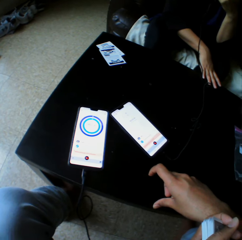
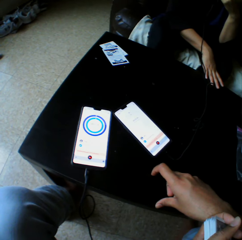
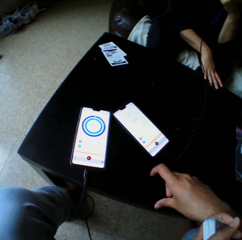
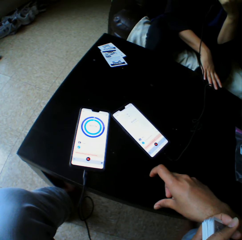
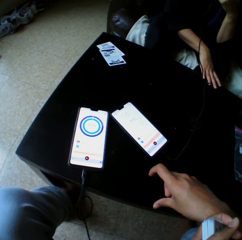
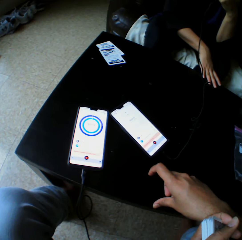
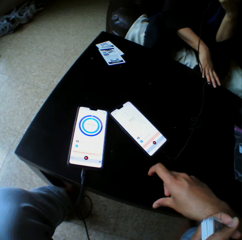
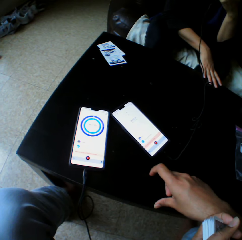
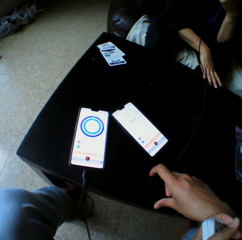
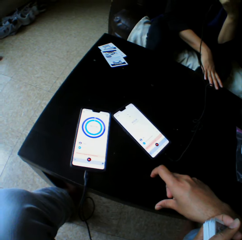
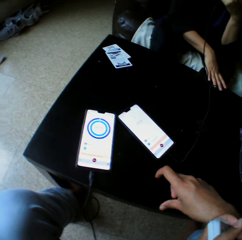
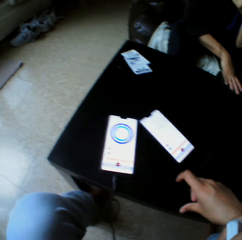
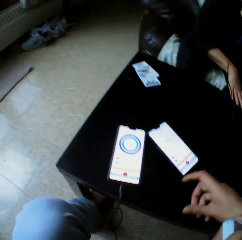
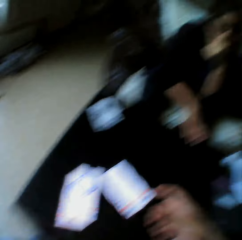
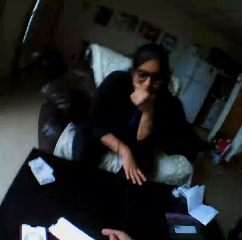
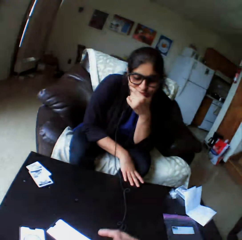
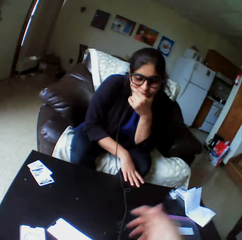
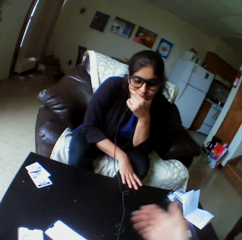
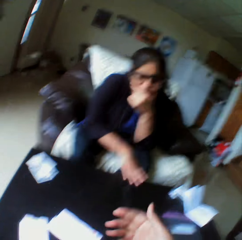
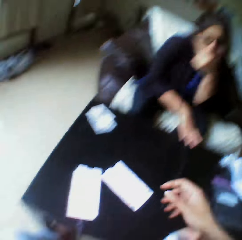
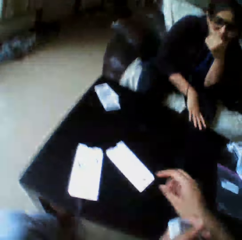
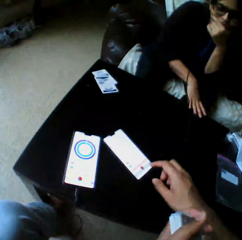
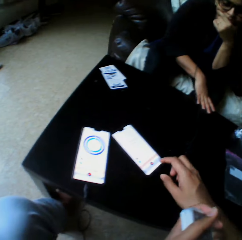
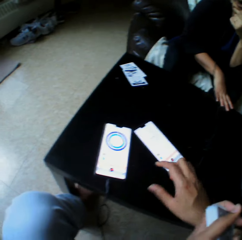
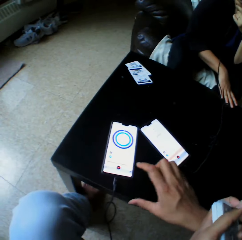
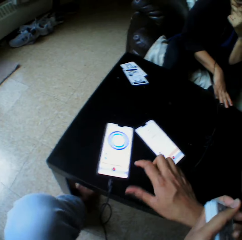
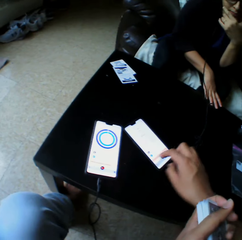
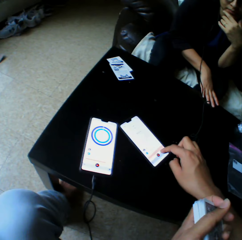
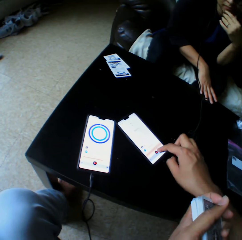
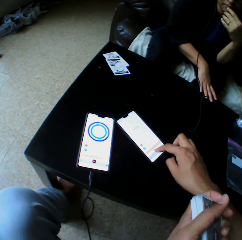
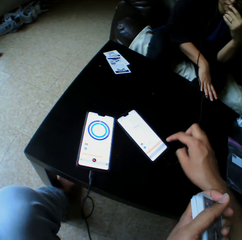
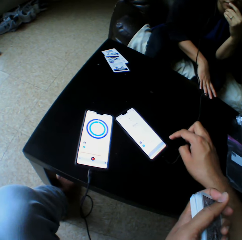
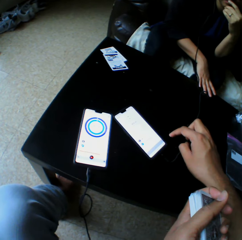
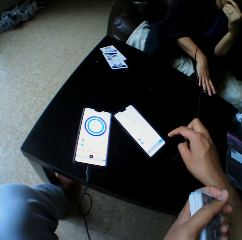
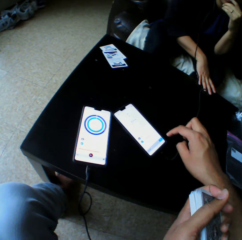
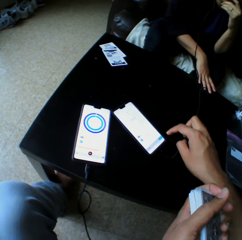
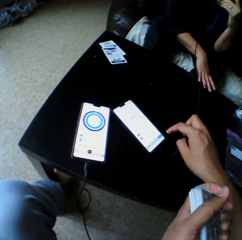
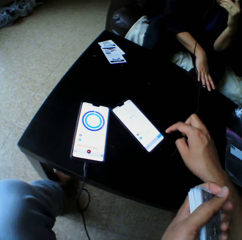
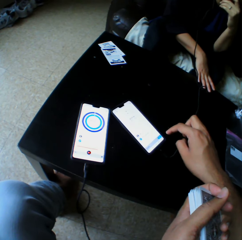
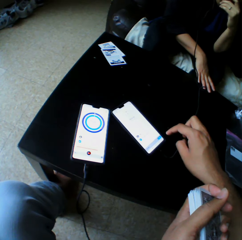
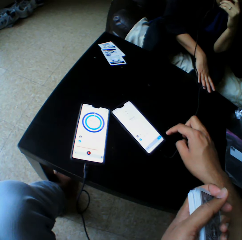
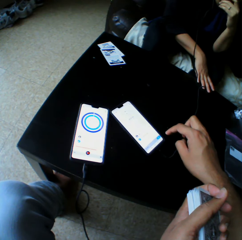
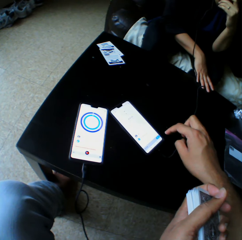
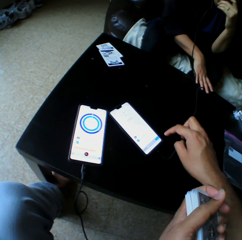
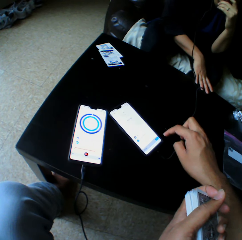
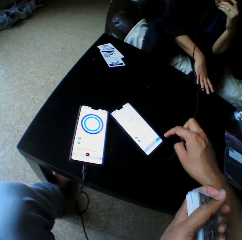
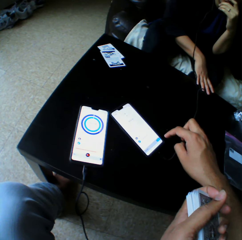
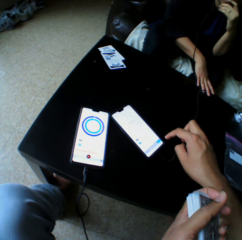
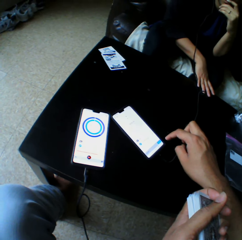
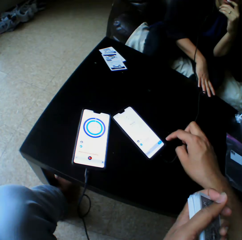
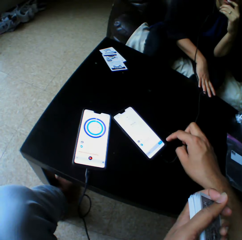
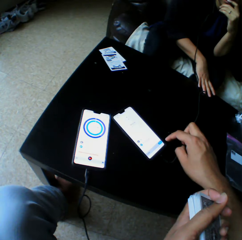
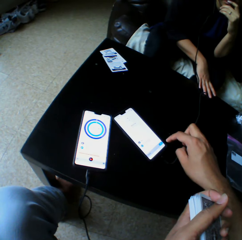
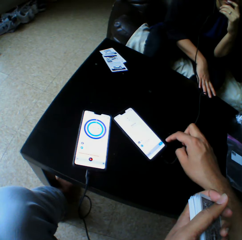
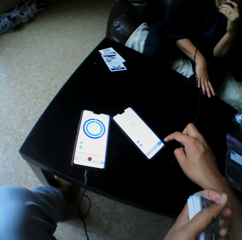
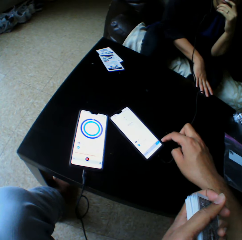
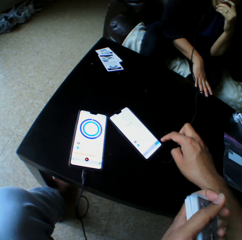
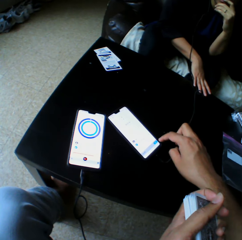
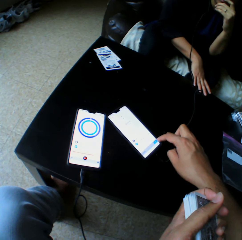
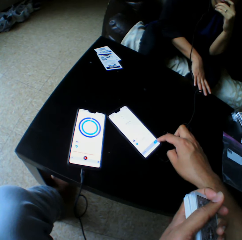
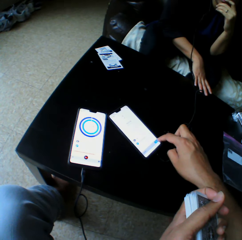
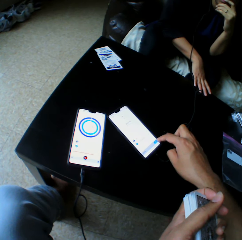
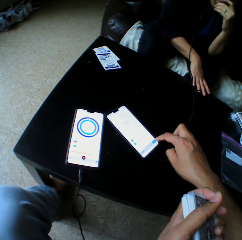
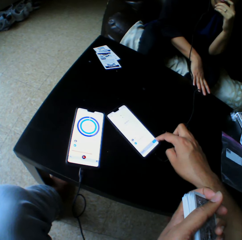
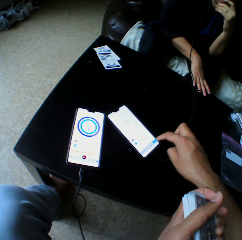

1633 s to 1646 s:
The camera wearer moves his hand. He touches the phone and operates the phone.

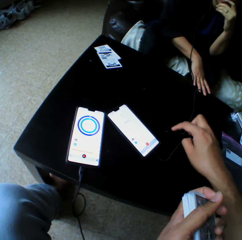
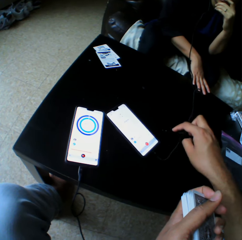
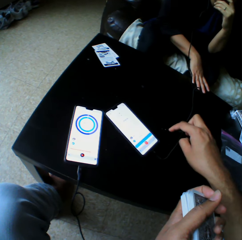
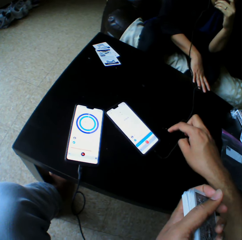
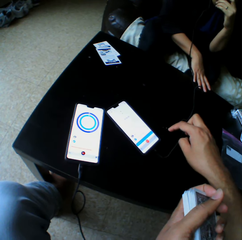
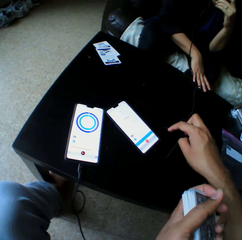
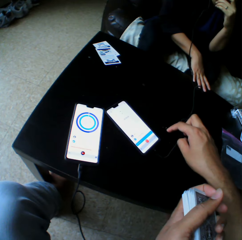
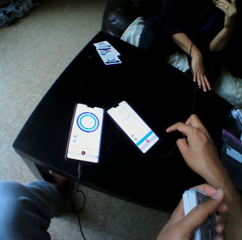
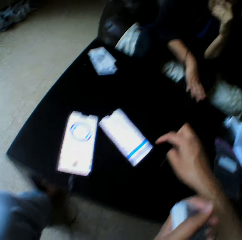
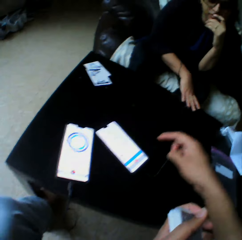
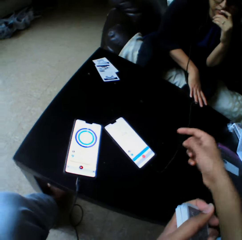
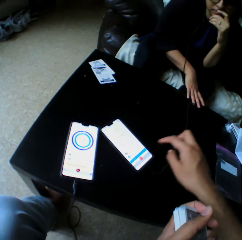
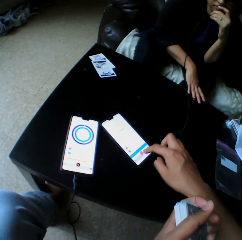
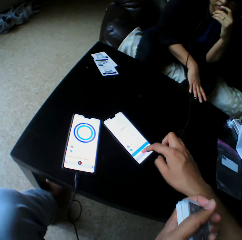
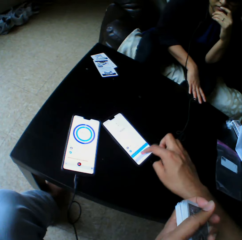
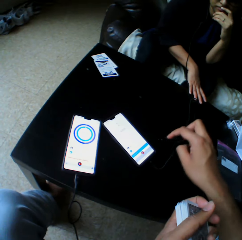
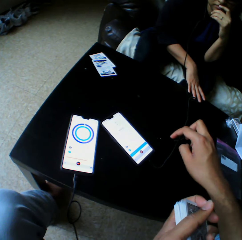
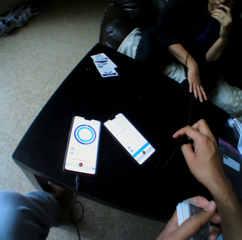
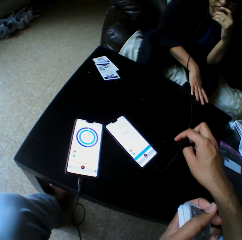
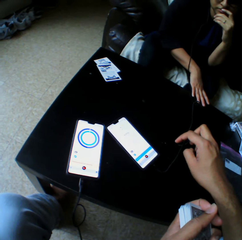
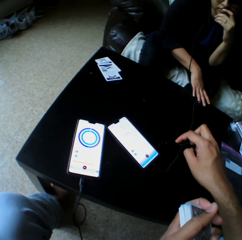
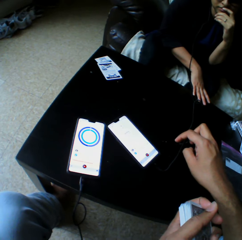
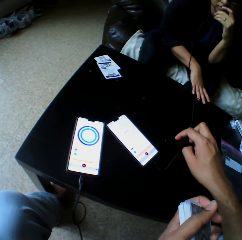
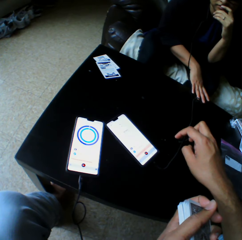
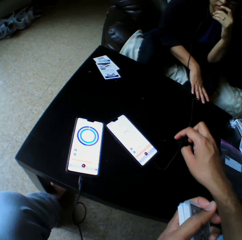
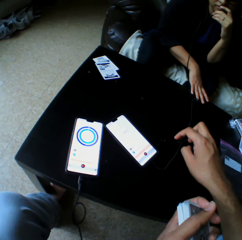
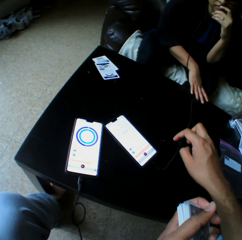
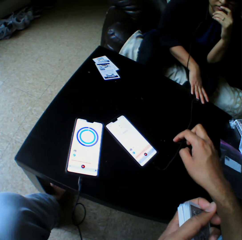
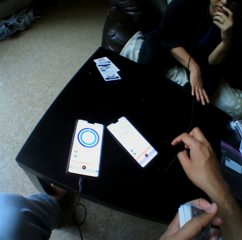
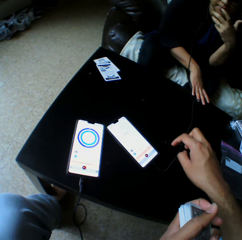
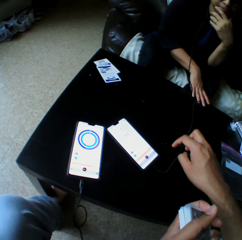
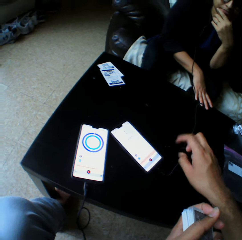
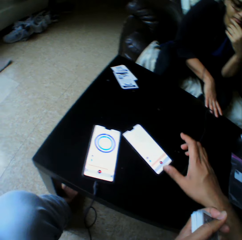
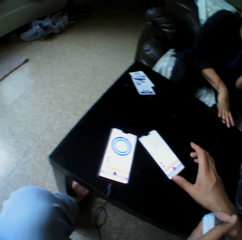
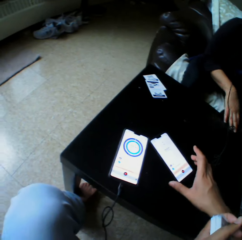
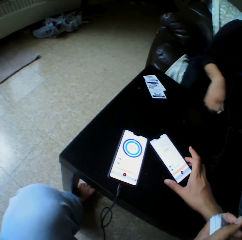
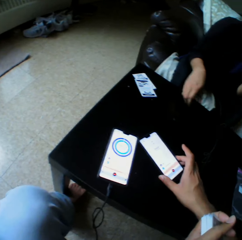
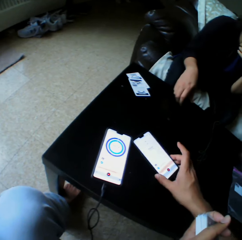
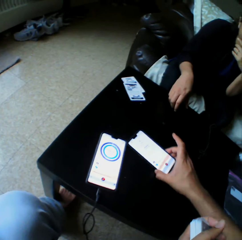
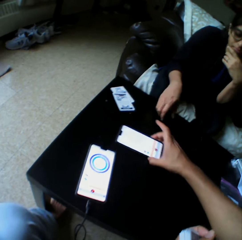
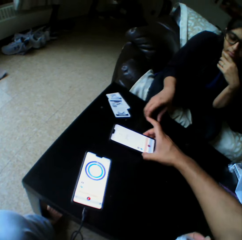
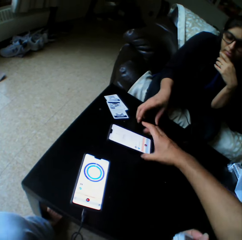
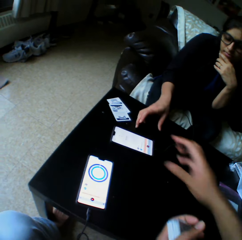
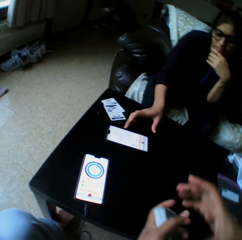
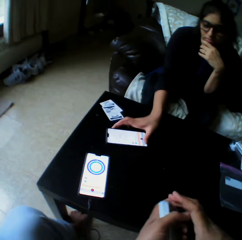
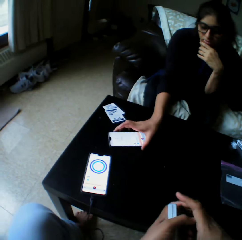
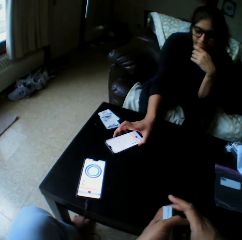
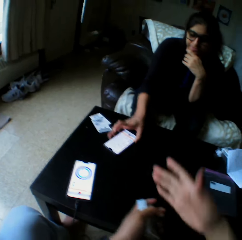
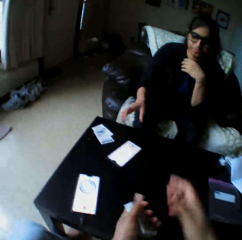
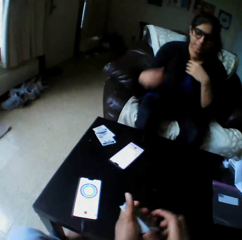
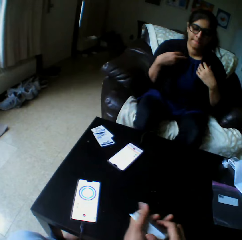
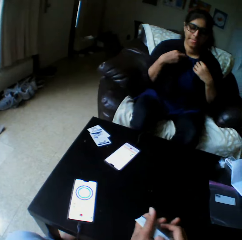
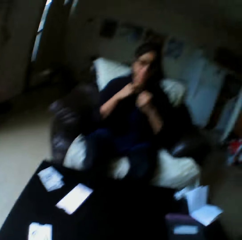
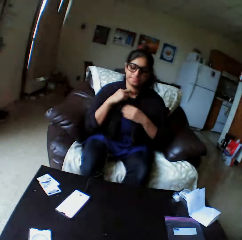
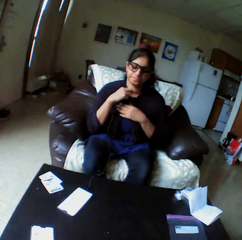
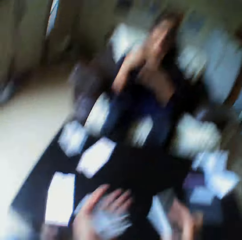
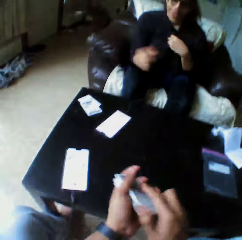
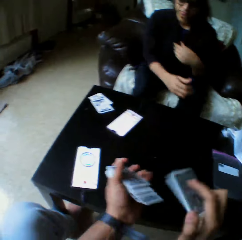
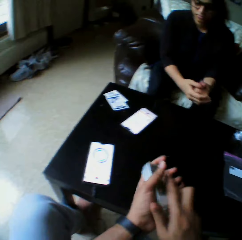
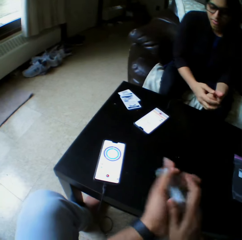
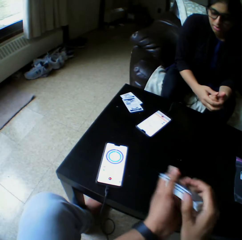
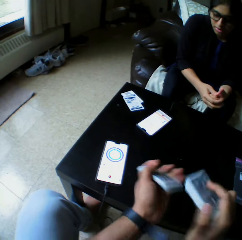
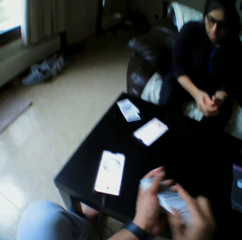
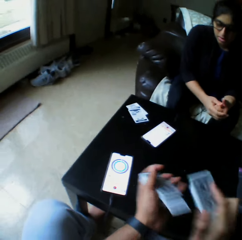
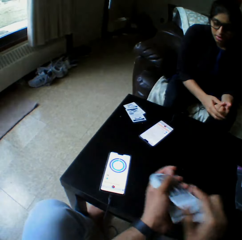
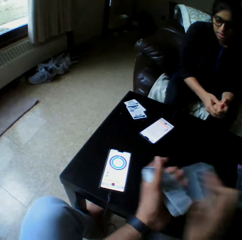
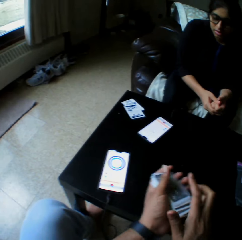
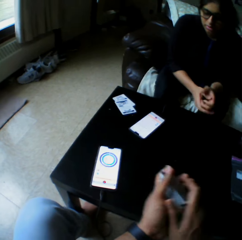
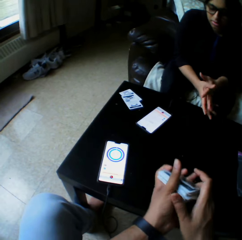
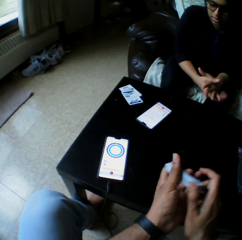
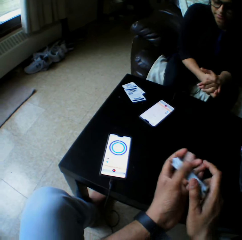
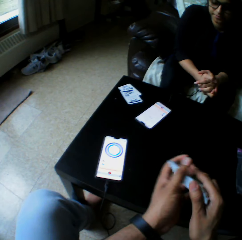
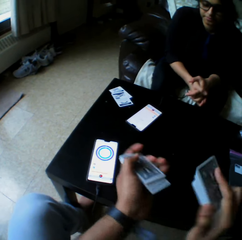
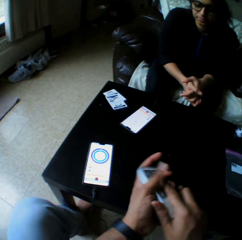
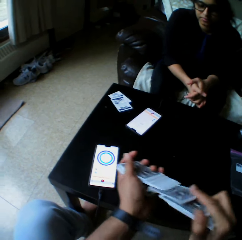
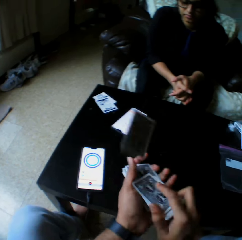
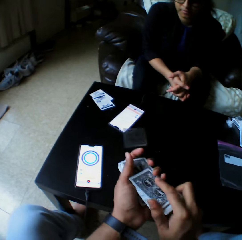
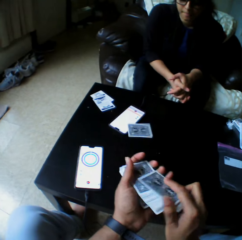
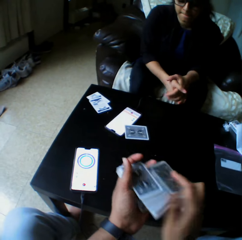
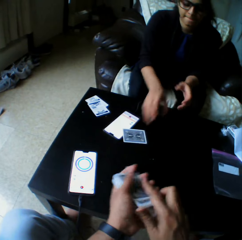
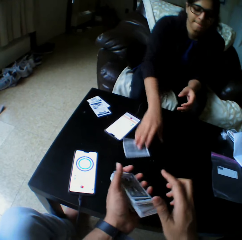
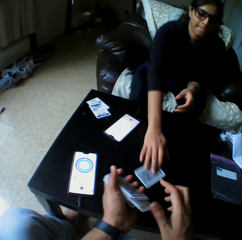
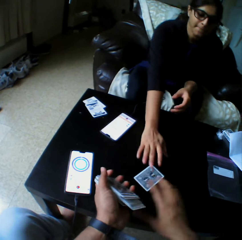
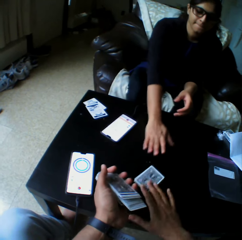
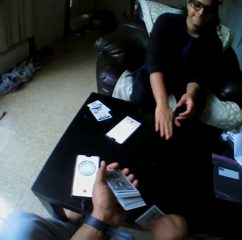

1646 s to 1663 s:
The camera wearer converses and taps the phone. A lady moves her hand. The camera wearer moves the phone towards the lady with the right hand. The lady collects the phone with the right hand. She removes her hand from the phone. She adjusts the top with both hands. The camera wearer shuffles cards with both hands. The lady touches her cloth. The camera wearer arranges the play card. The lady puts her hands together. She passes a card to the camera wearer with the right hand.
